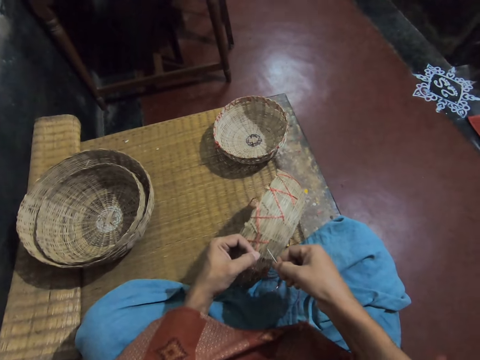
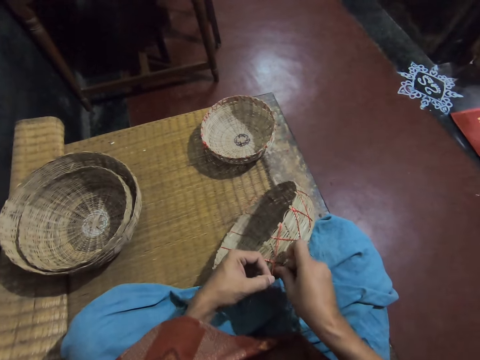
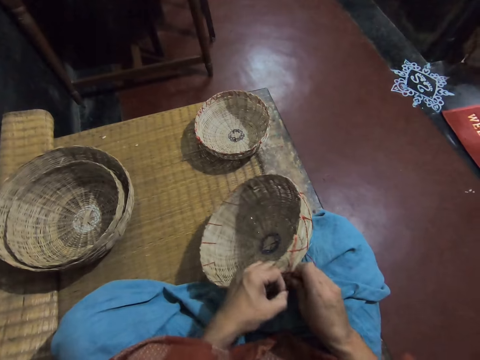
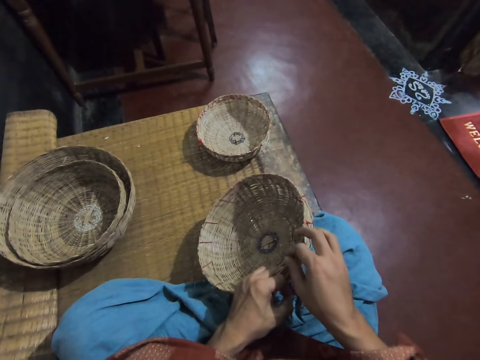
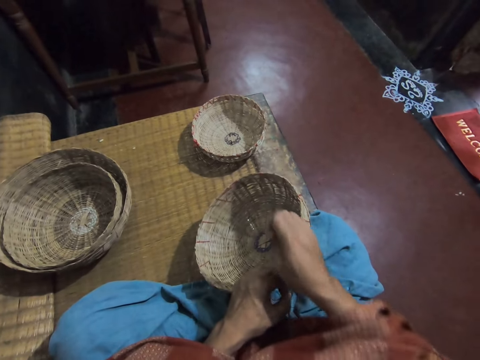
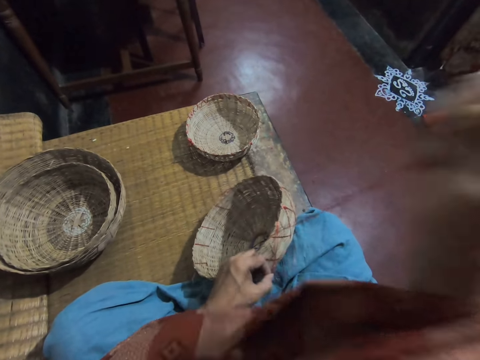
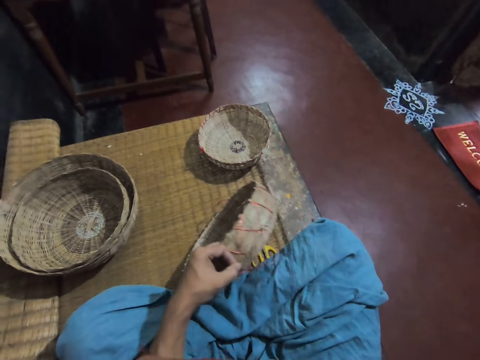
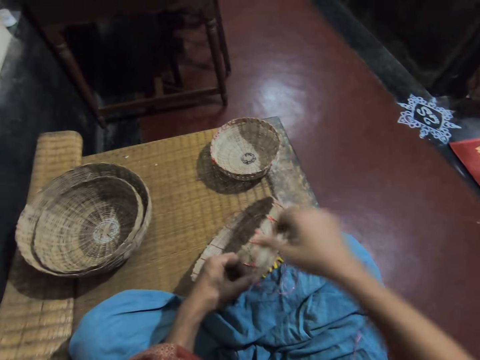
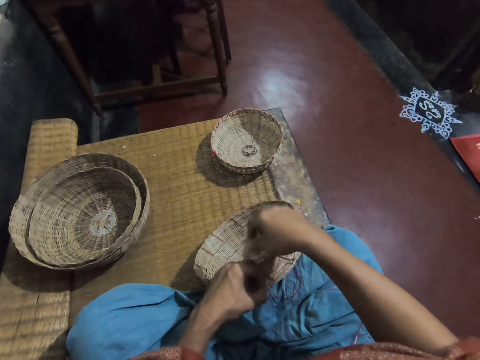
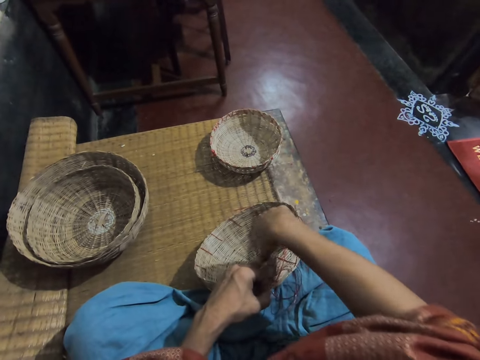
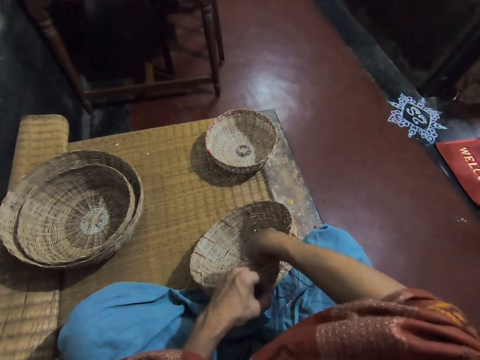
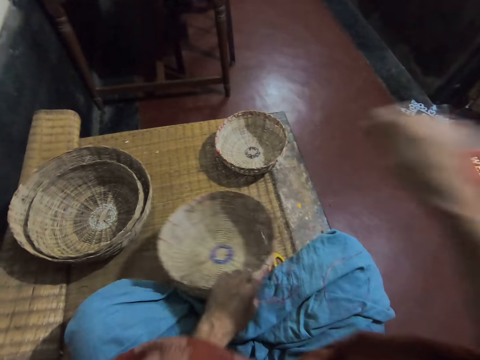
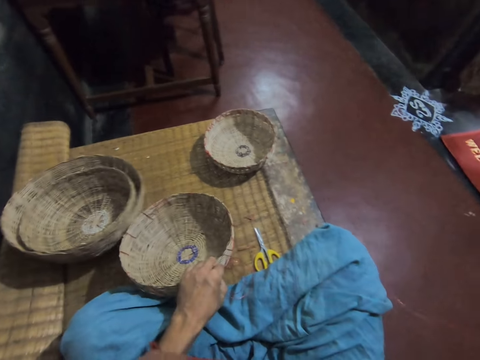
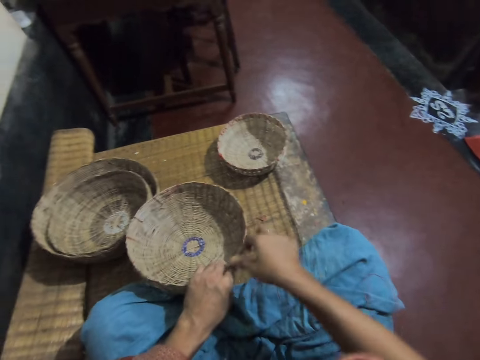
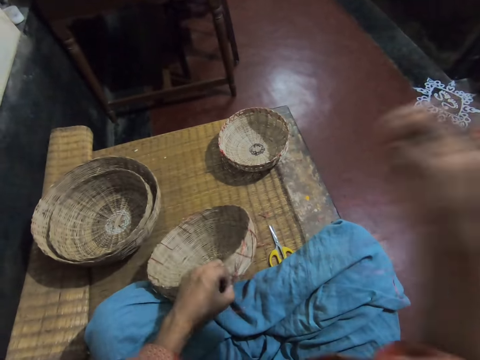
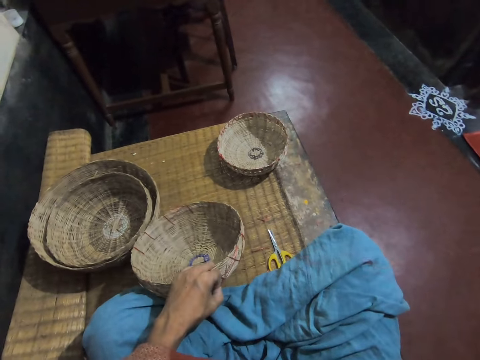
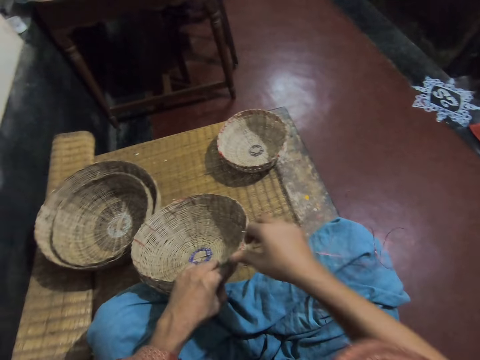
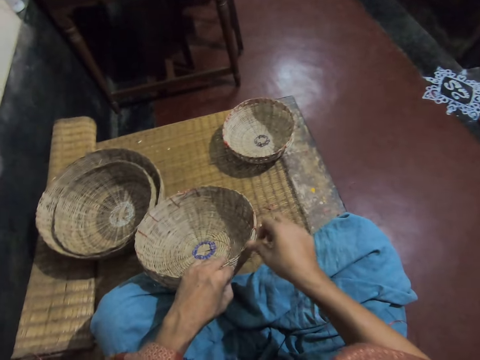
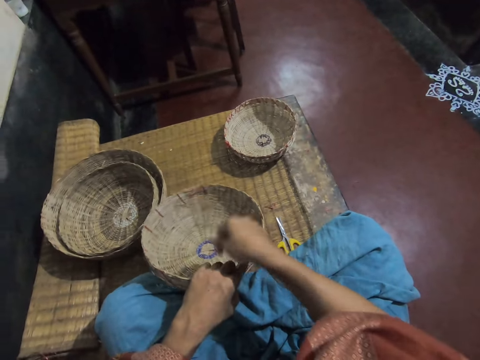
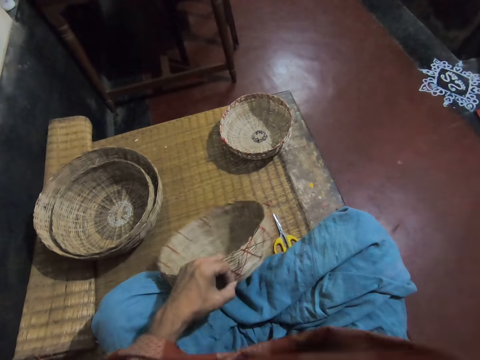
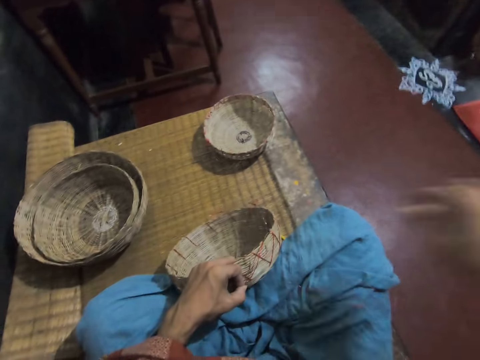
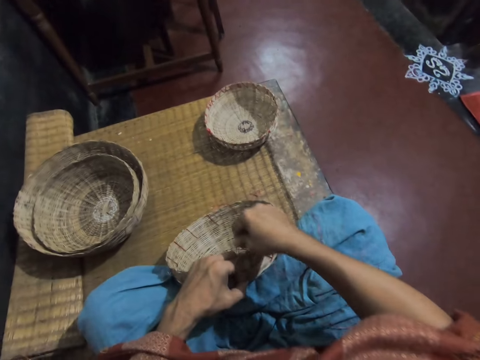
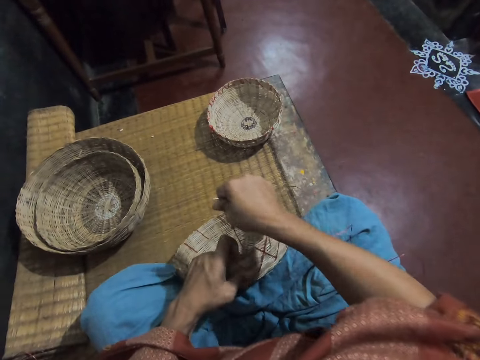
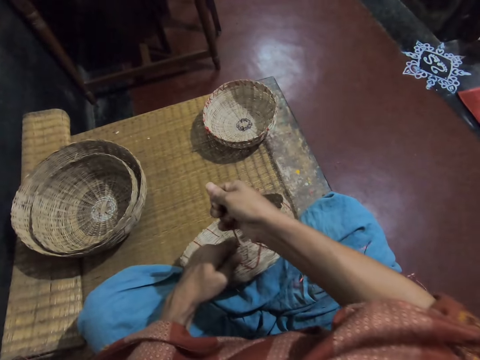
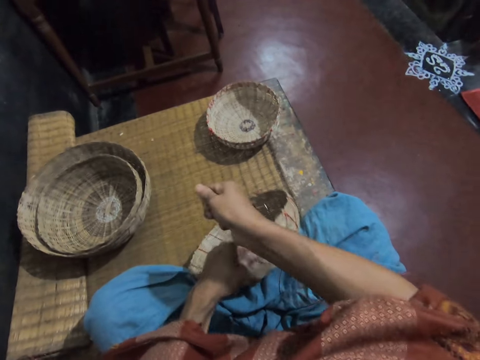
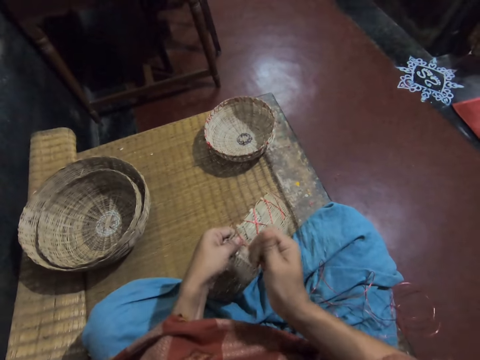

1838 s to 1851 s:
The camera wearer pulls a weaving thread. They pick a thread with the right hand. They pull the weaving thread. They pick the thread and pull the thread with the right hand. They pick the thread and pull the thread with the right hand. They adjust the thread on the basket.

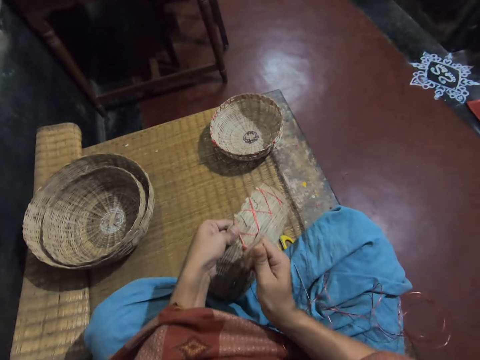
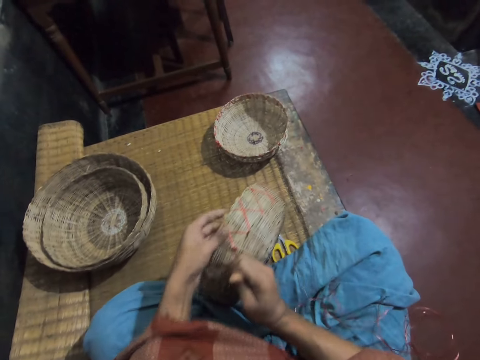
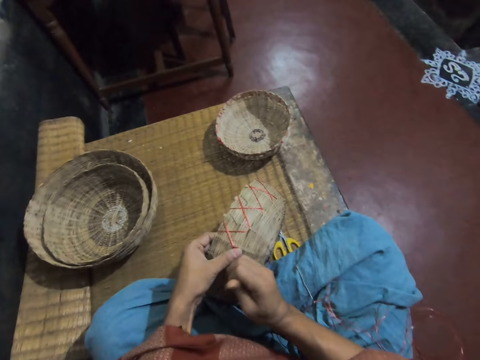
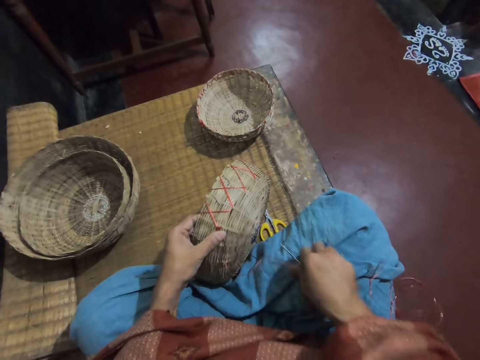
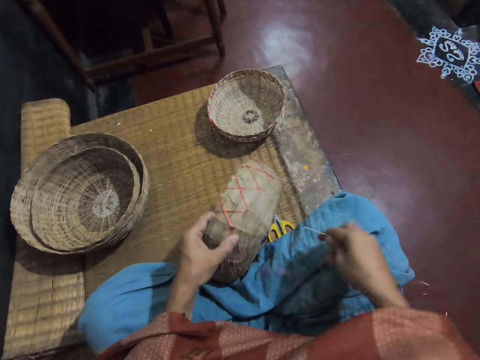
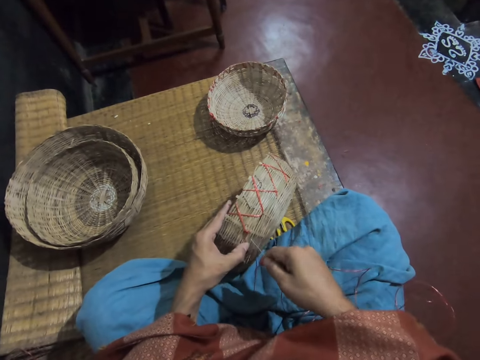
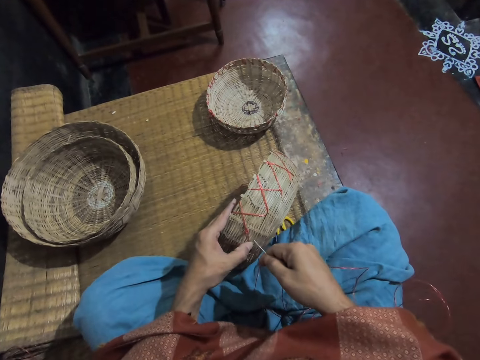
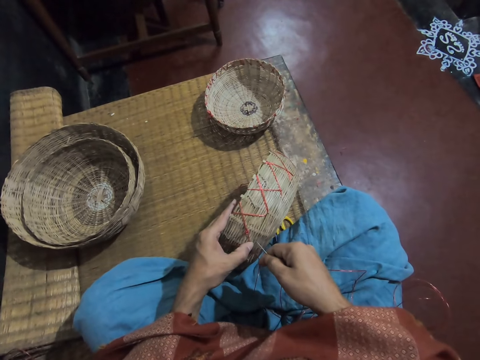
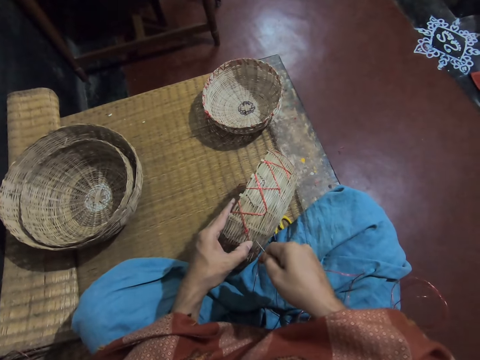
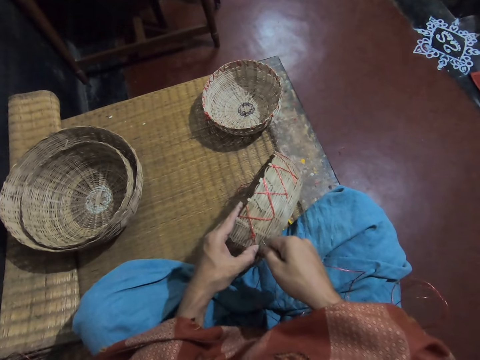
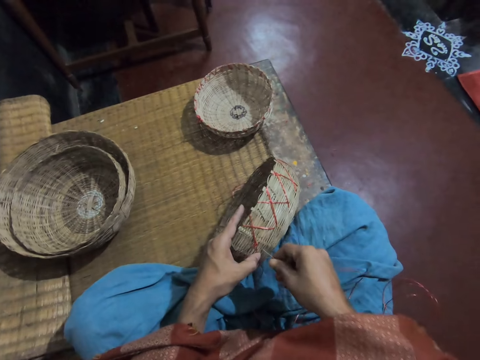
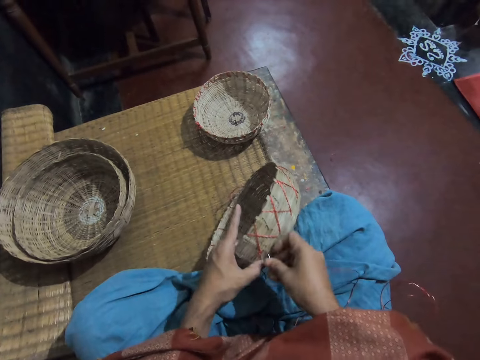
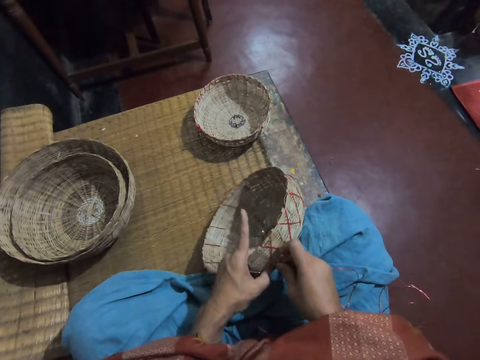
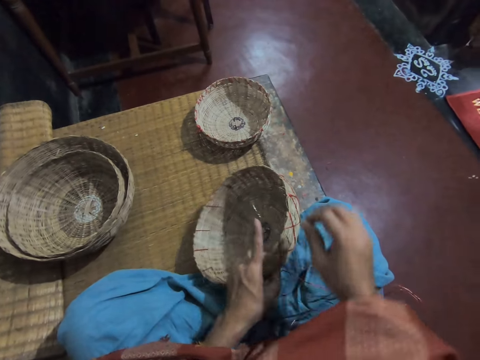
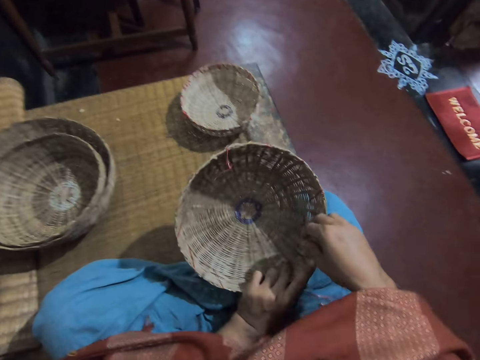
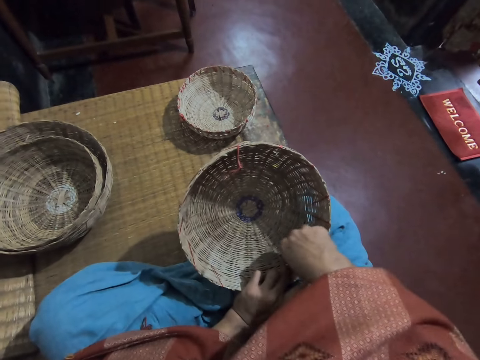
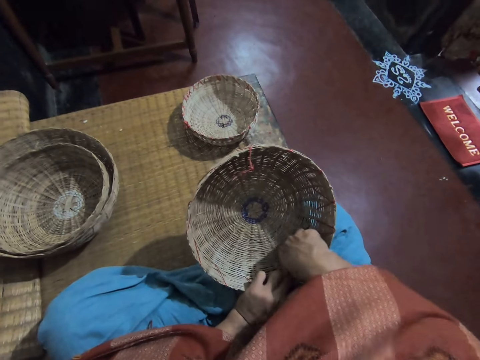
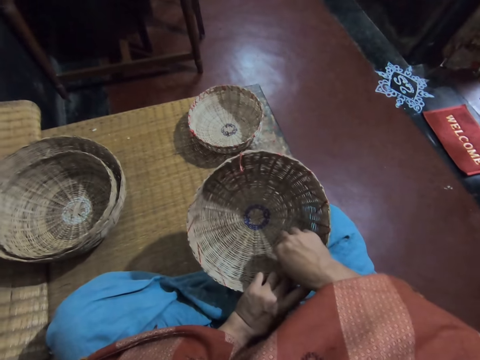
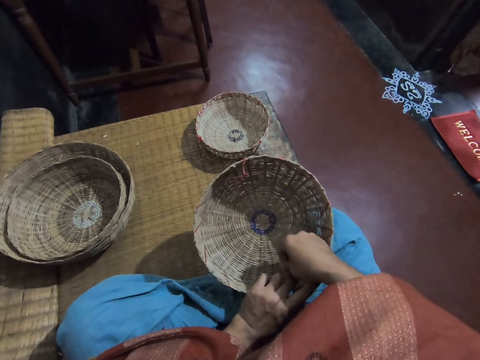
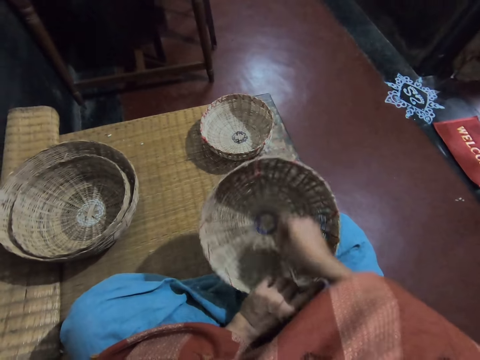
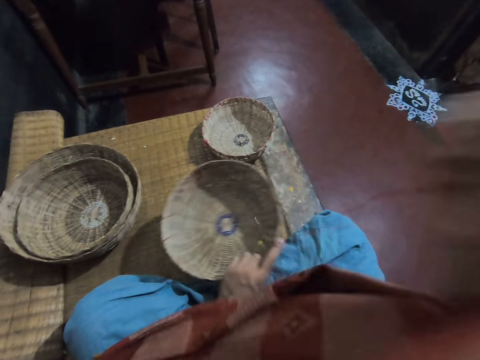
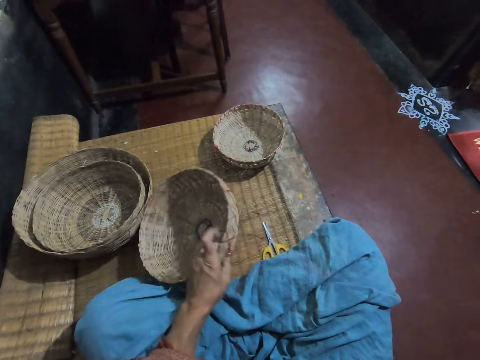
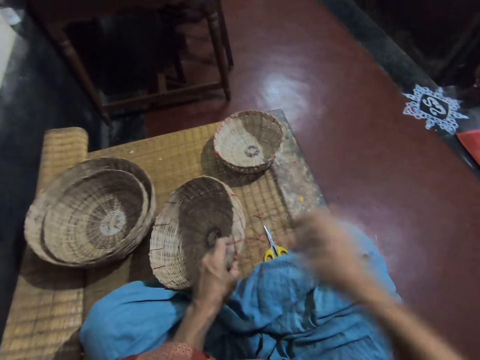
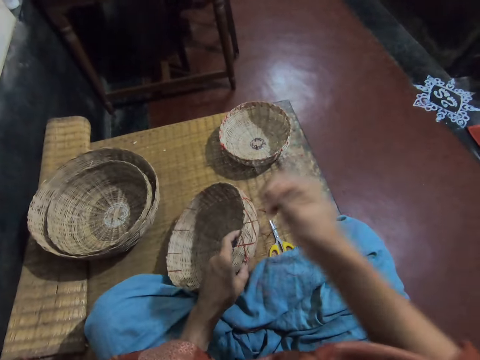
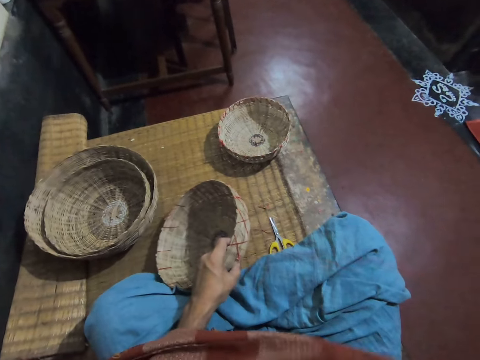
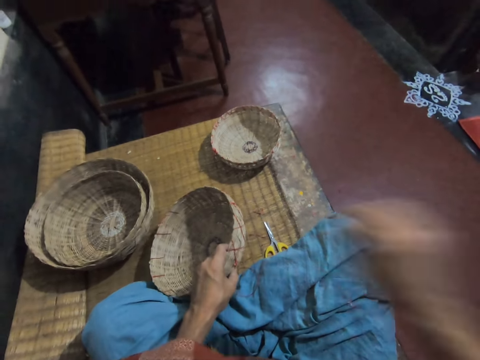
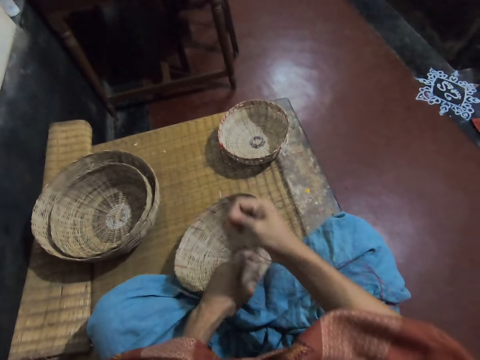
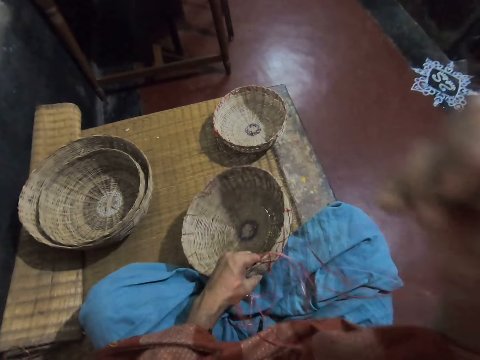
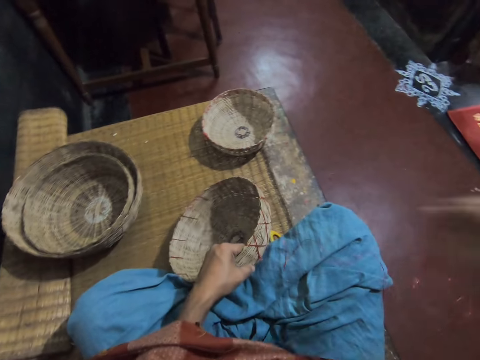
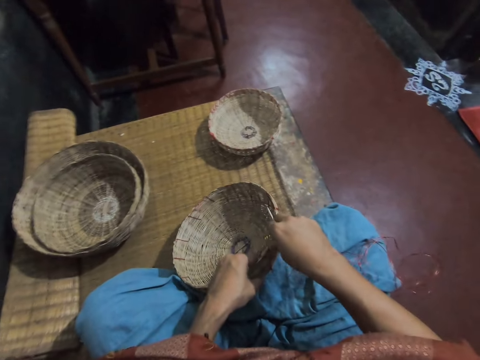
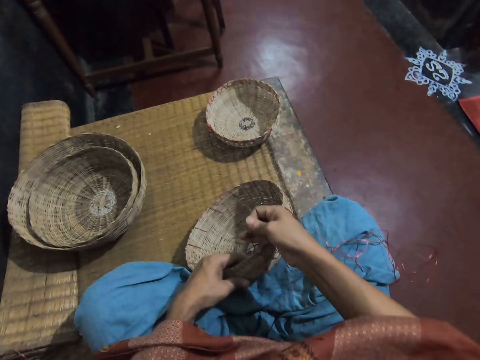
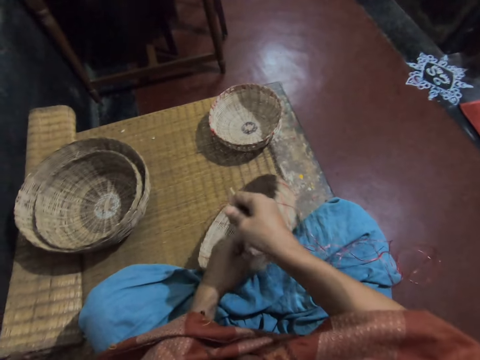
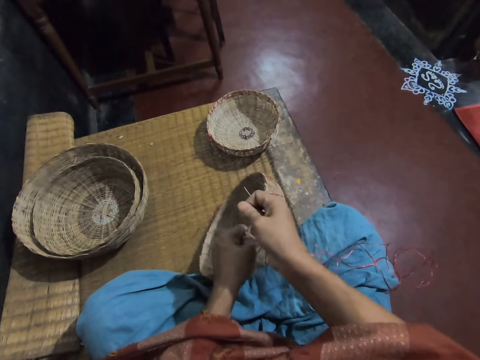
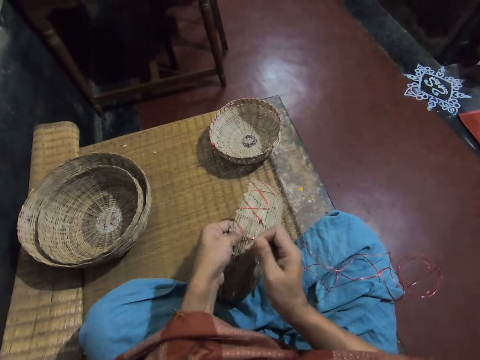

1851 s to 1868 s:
The camera wearer picks up a needle on her lap. She weaves the basket. She turns the basket. She picks a thread in the basket and pulls the thread with the right hand. She picks the thread and pulls the thread. She picks the thread and pulls the thread with the right hand. She adjusts the thread on the basket.
